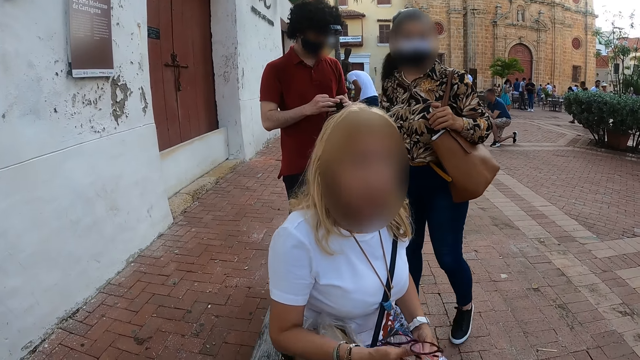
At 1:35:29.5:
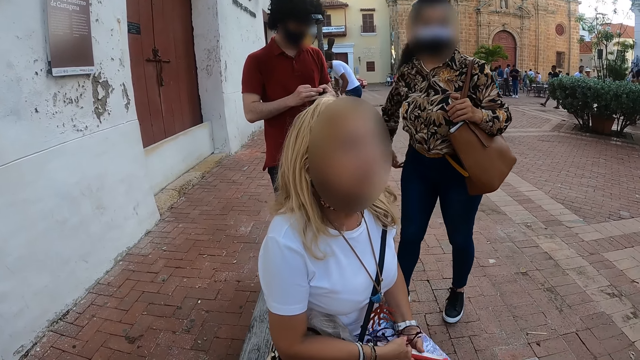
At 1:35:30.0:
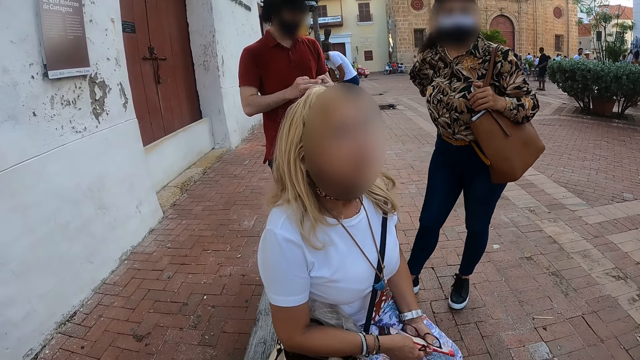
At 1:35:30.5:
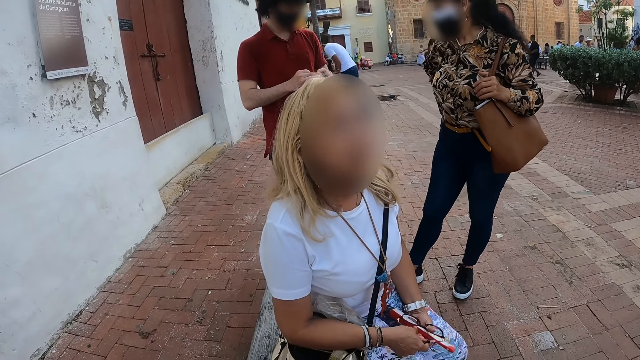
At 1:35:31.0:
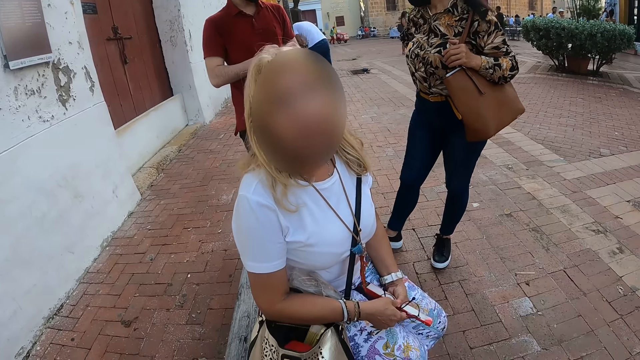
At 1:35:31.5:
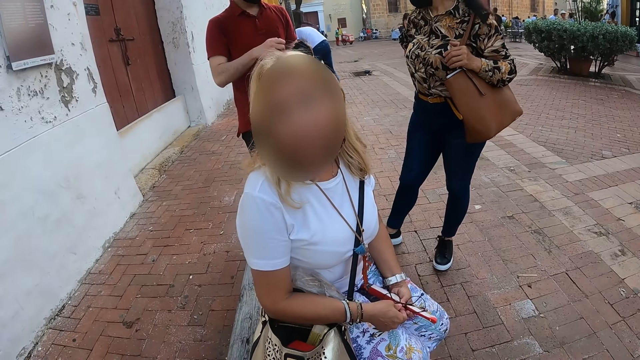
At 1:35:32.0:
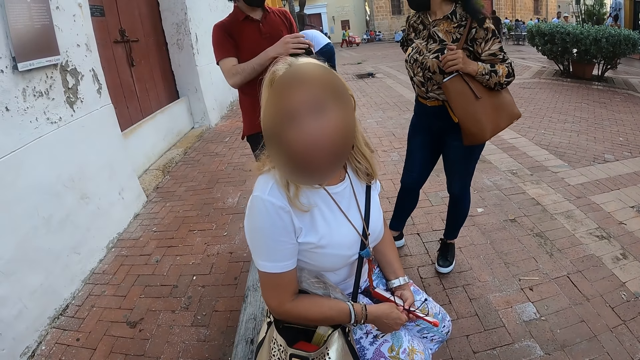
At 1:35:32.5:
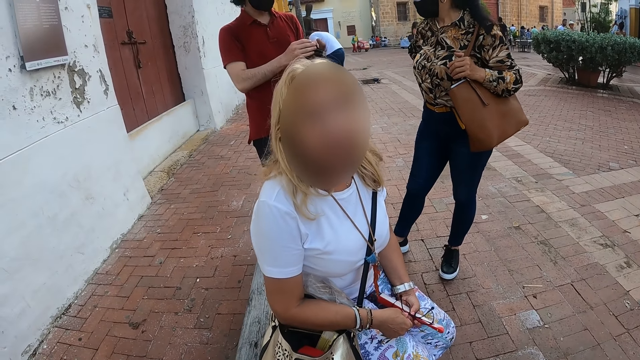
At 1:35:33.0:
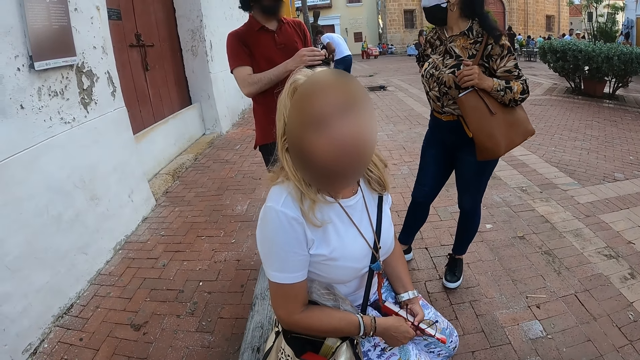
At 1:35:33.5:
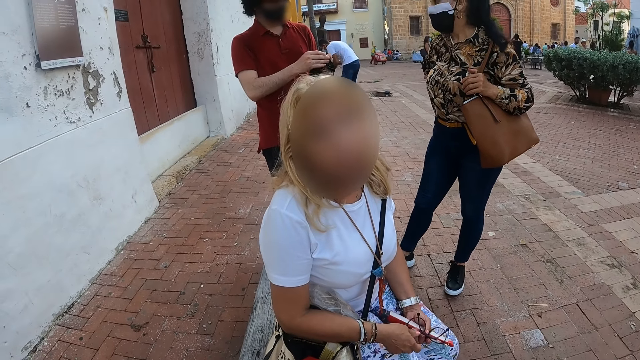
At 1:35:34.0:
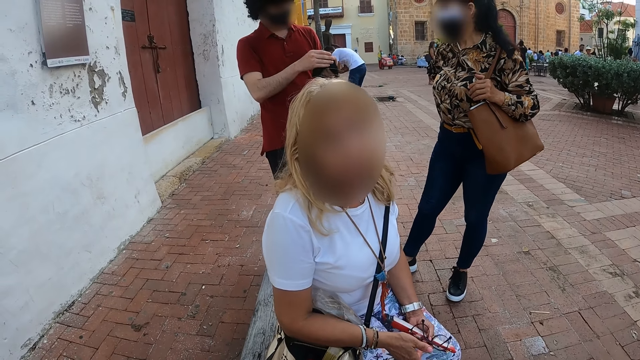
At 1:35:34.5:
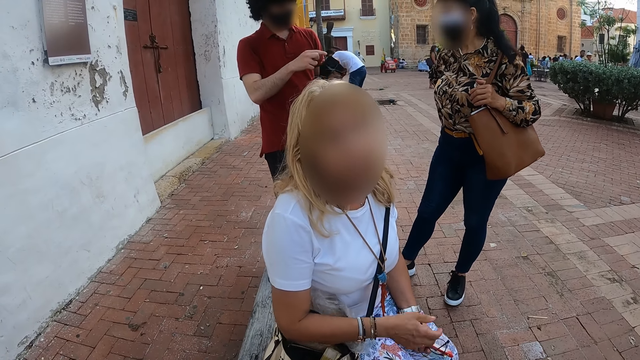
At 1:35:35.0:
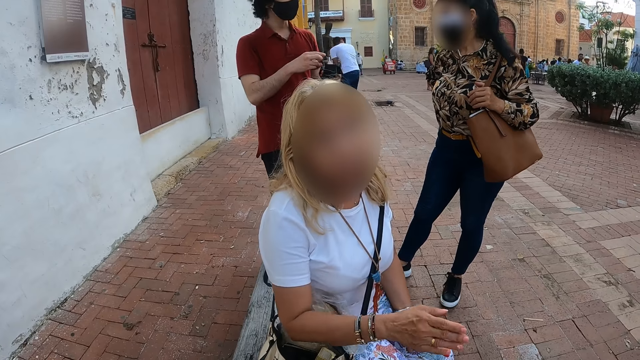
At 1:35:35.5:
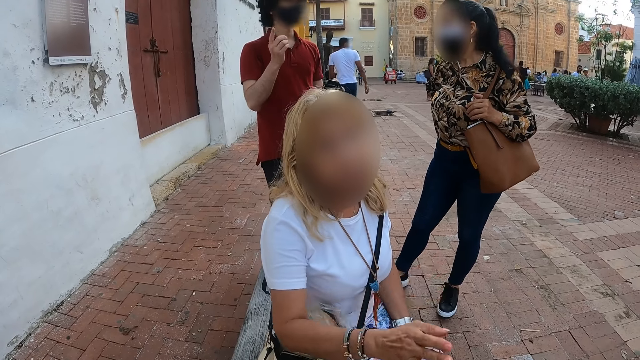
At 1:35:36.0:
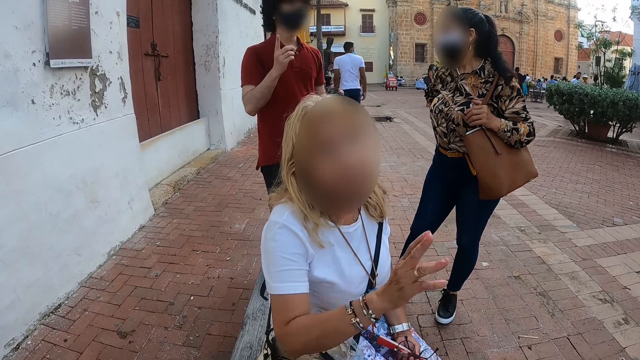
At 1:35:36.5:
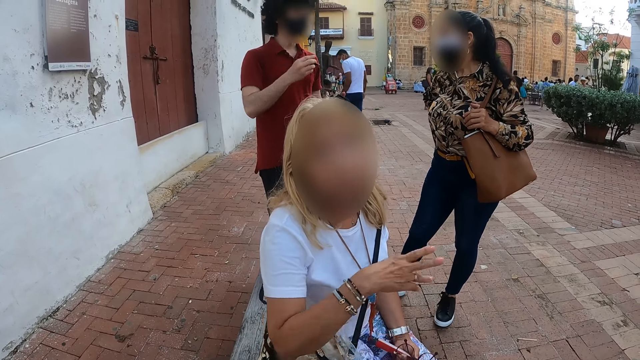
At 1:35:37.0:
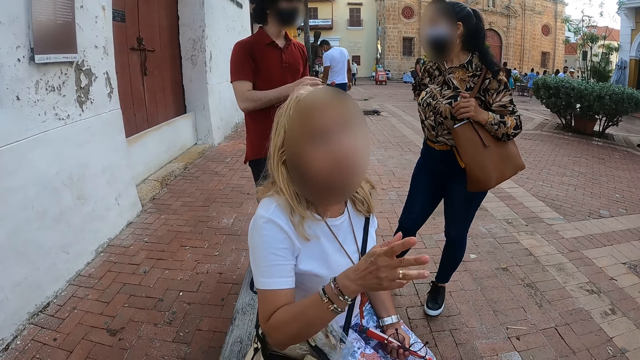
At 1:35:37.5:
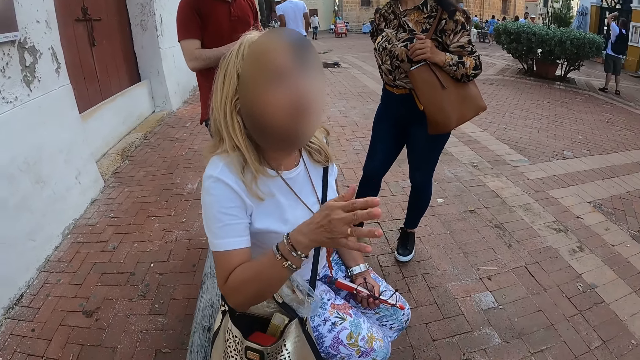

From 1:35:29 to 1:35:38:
The camera wearer talks to a person. Another person moves backwards. The camera wearer talks to the first person. The first person moves the hand.

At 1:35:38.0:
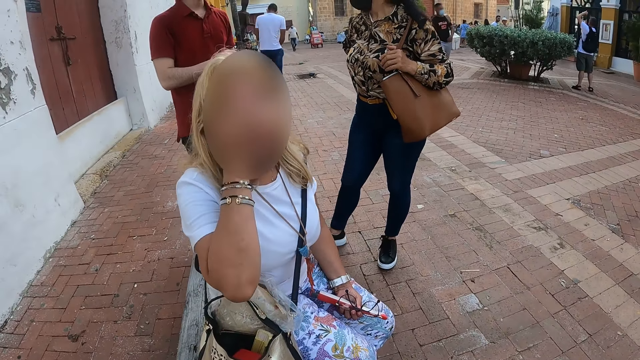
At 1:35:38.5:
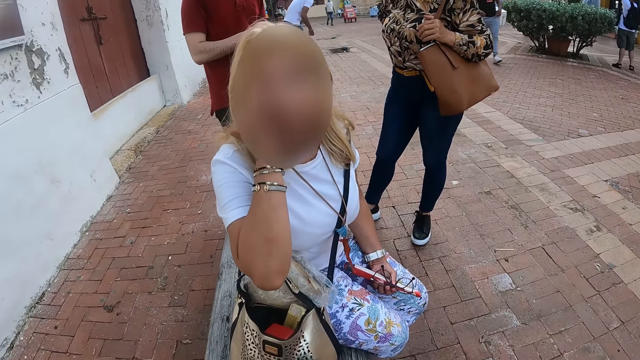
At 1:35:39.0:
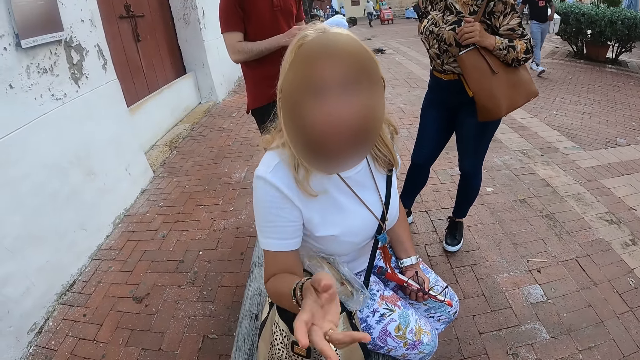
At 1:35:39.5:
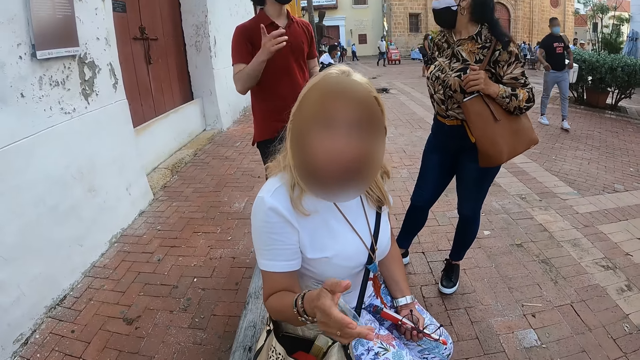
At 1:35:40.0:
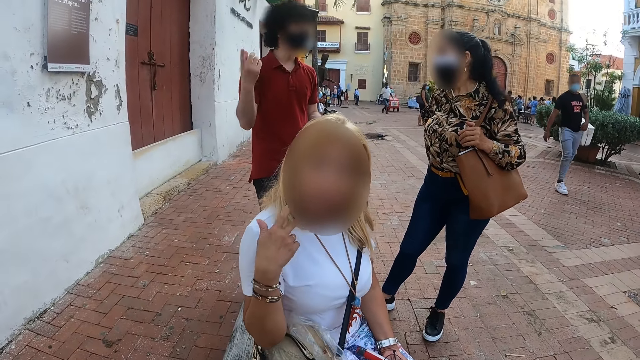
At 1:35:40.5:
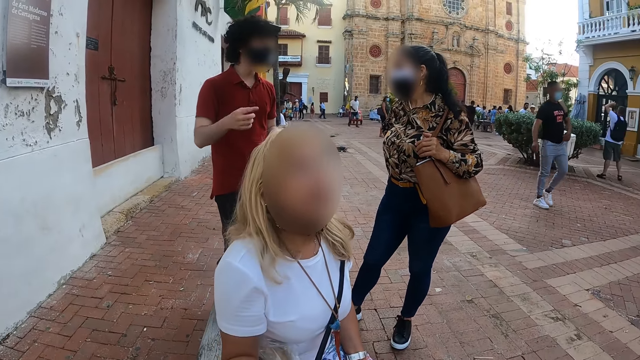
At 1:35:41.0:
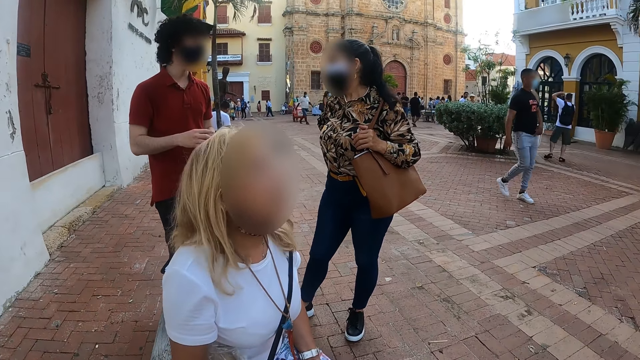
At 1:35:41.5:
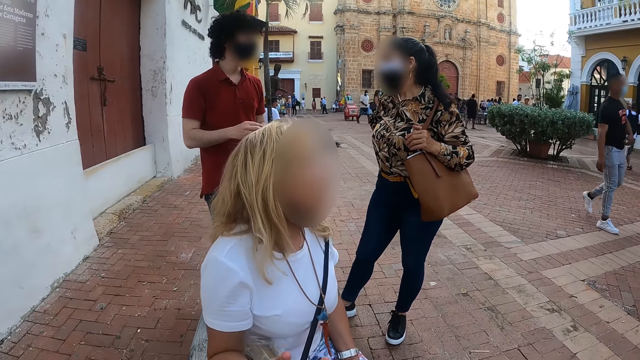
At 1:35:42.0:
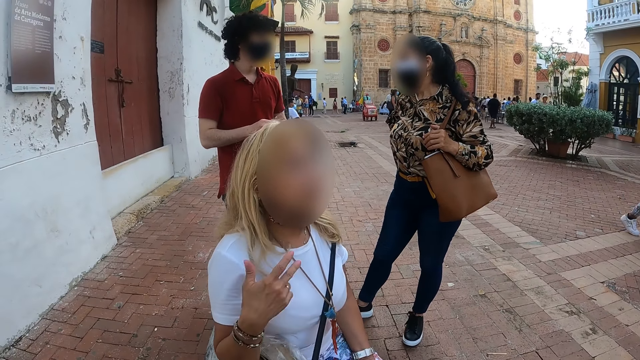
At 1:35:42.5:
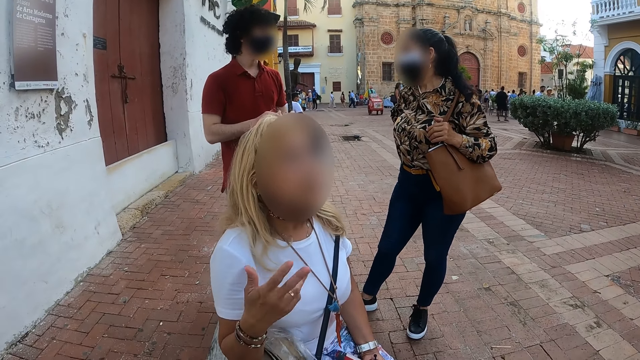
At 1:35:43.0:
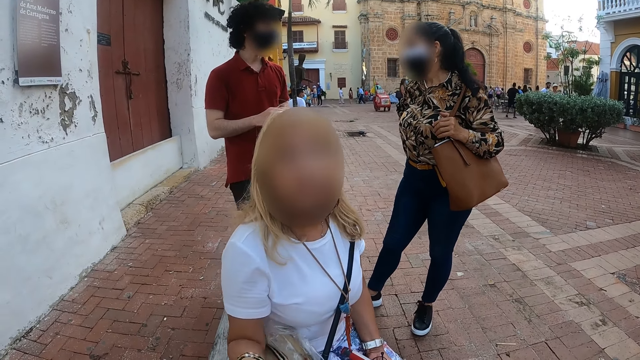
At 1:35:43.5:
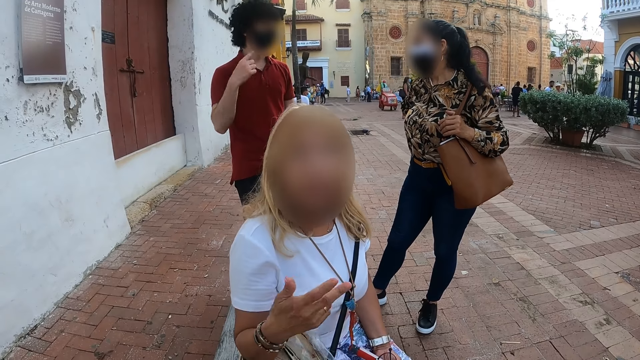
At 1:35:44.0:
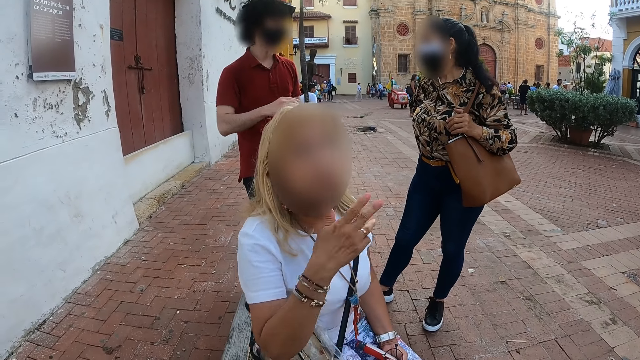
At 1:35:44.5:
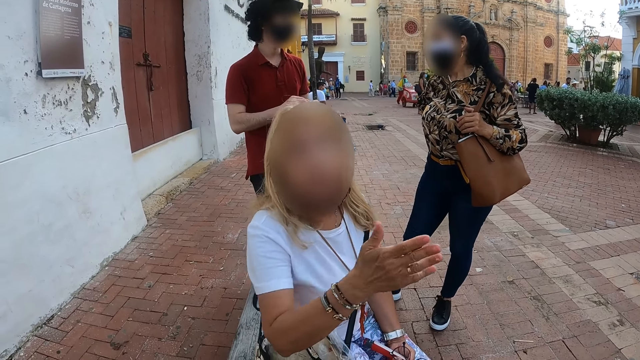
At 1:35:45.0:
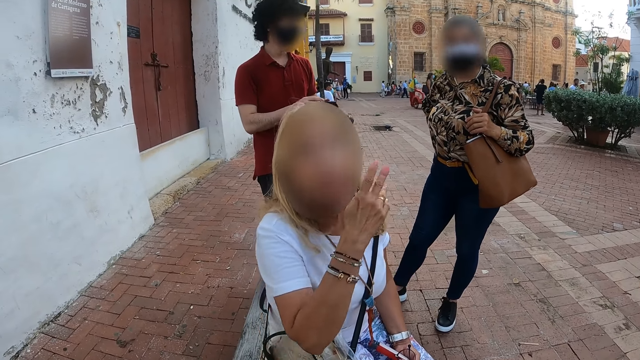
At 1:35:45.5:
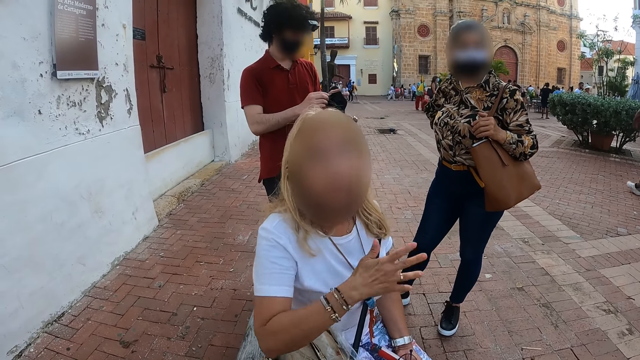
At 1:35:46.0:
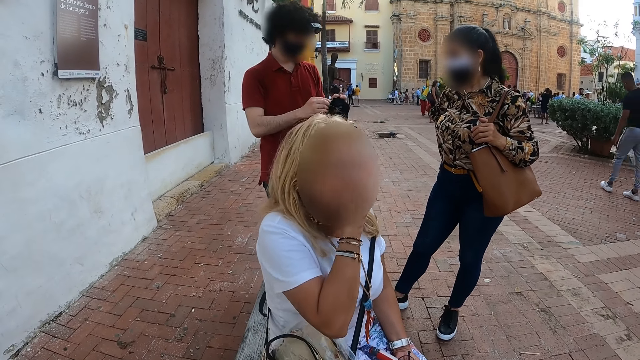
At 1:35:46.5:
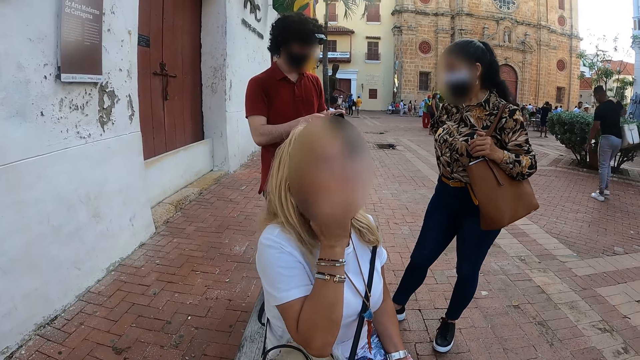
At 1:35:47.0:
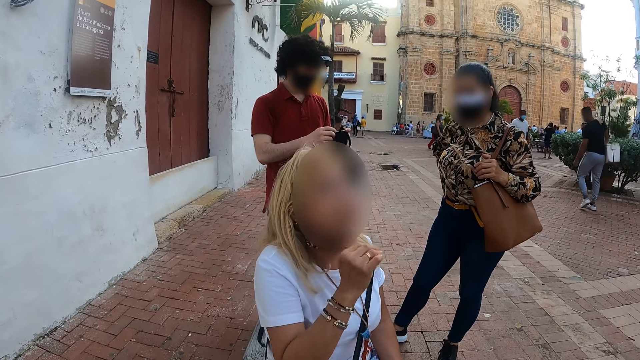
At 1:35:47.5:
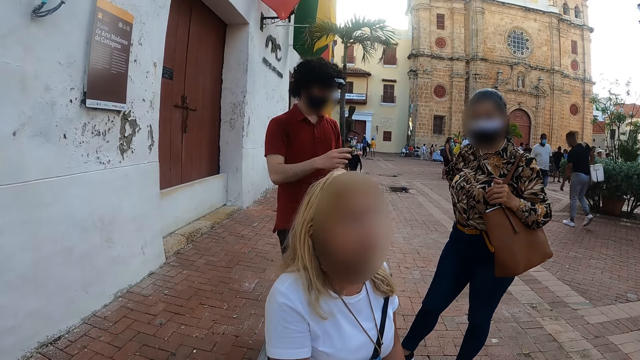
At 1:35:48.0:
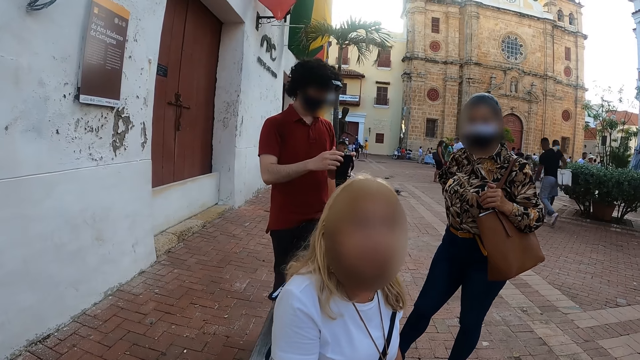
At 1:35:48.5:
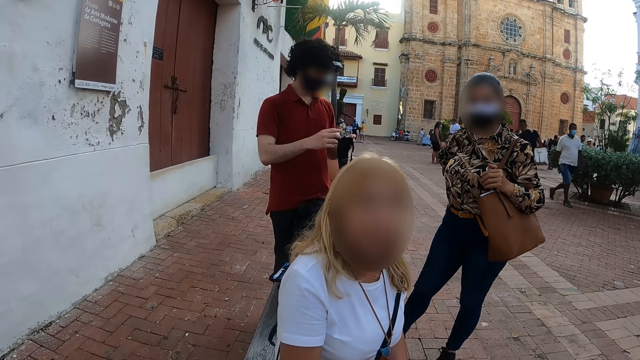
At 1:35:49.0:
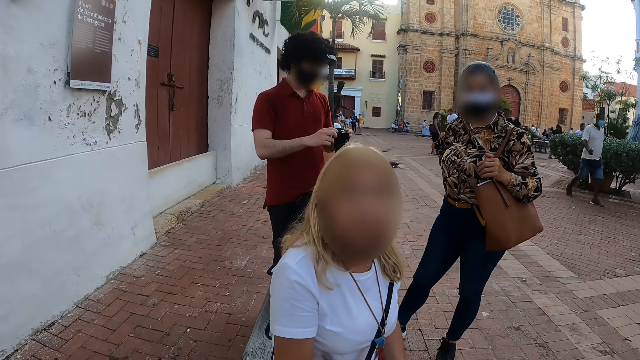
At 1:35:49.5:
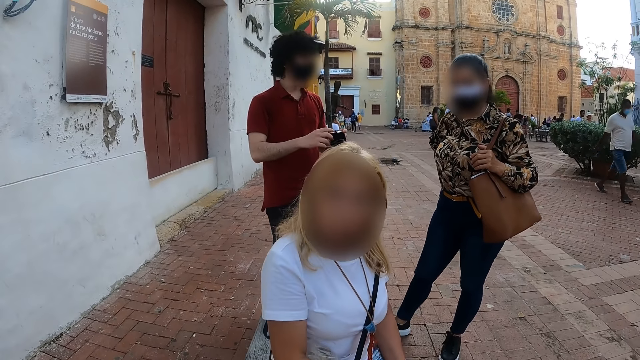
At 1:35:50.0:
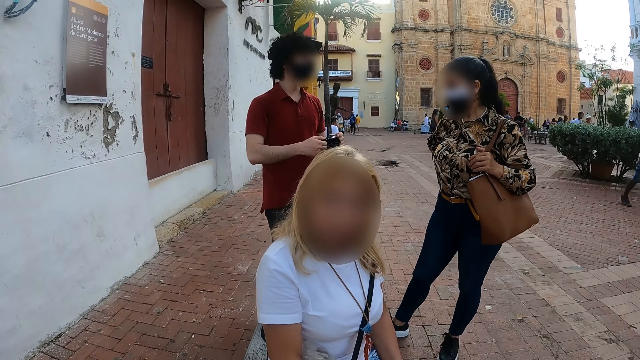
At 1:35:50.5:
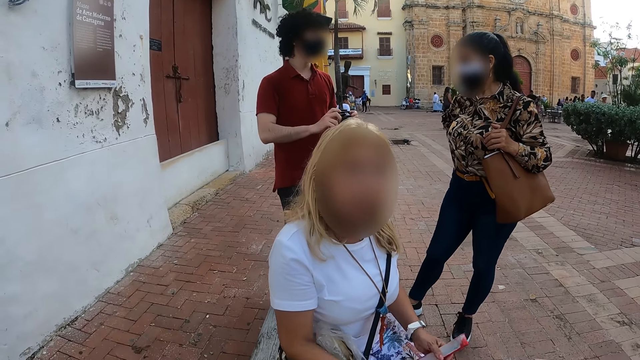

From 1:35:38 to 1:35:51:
A person rubs the face and moves the hand. The camera wearer talks to the person. The person moves the hand. The person rubs the face. The camera wearer talks to the person.
